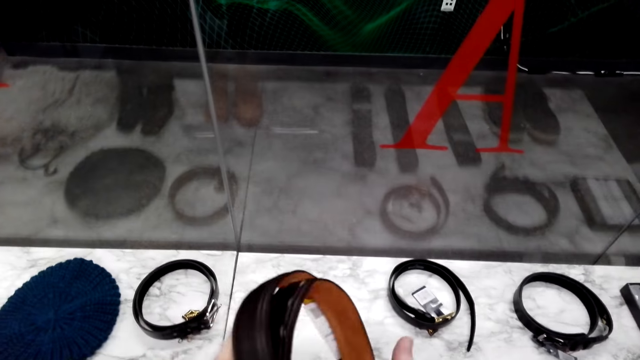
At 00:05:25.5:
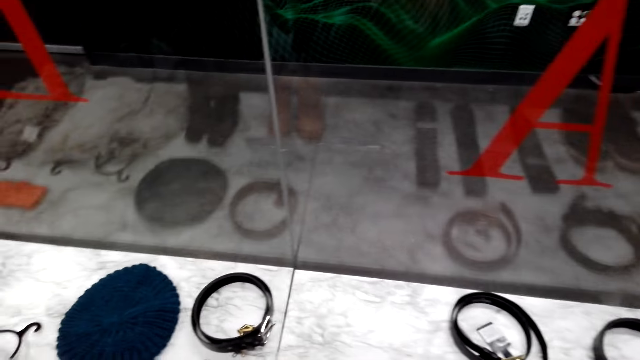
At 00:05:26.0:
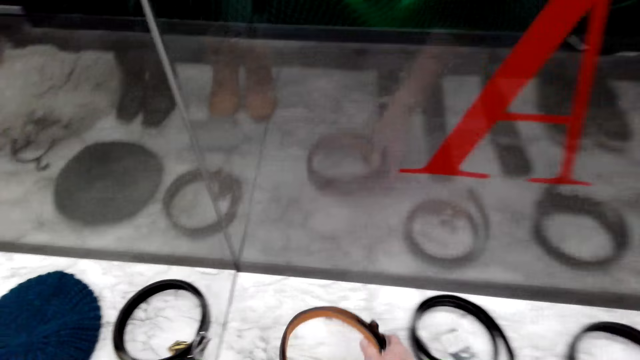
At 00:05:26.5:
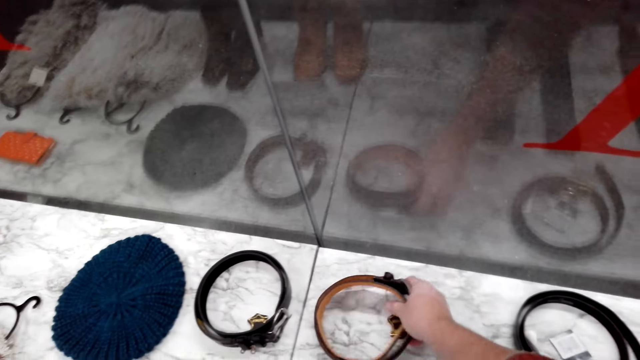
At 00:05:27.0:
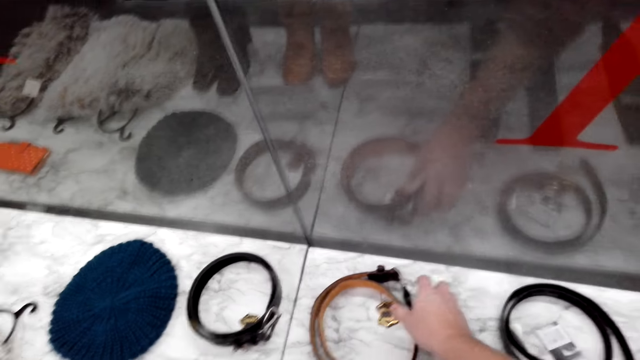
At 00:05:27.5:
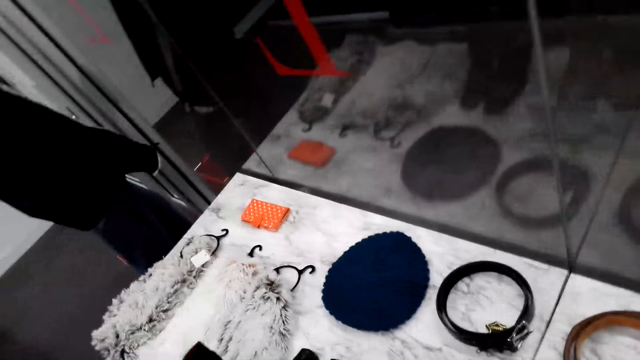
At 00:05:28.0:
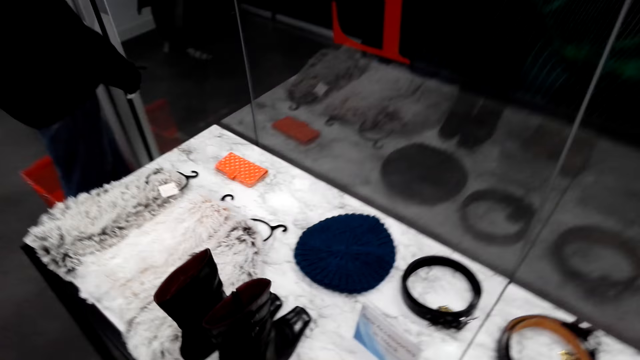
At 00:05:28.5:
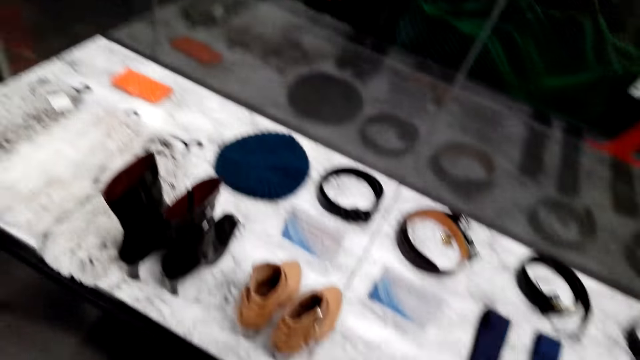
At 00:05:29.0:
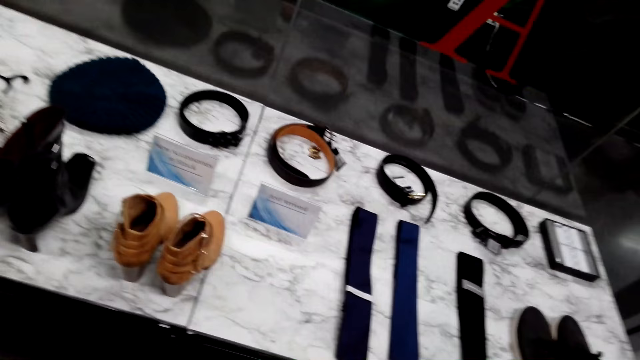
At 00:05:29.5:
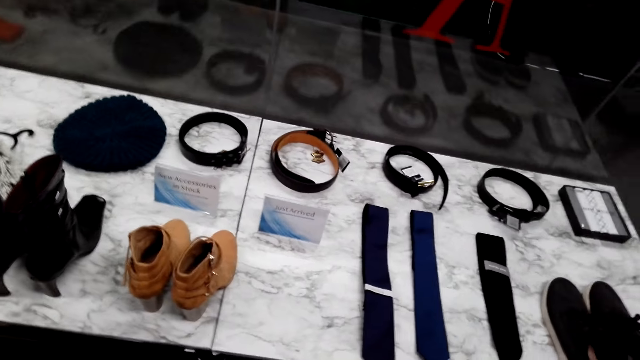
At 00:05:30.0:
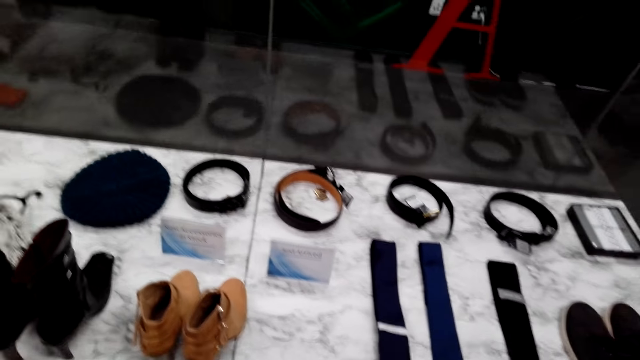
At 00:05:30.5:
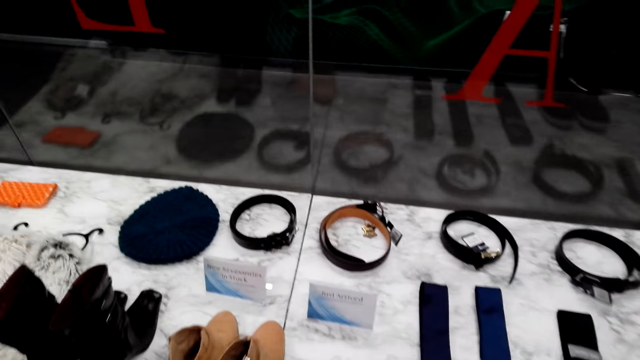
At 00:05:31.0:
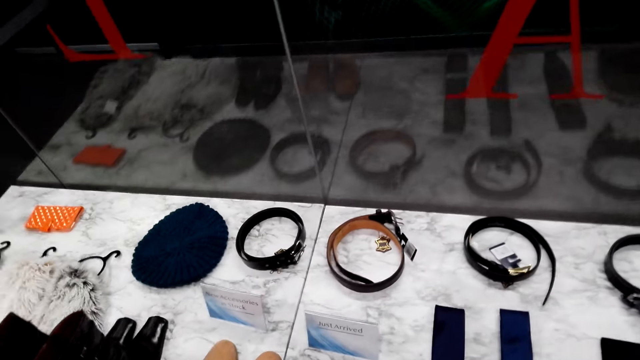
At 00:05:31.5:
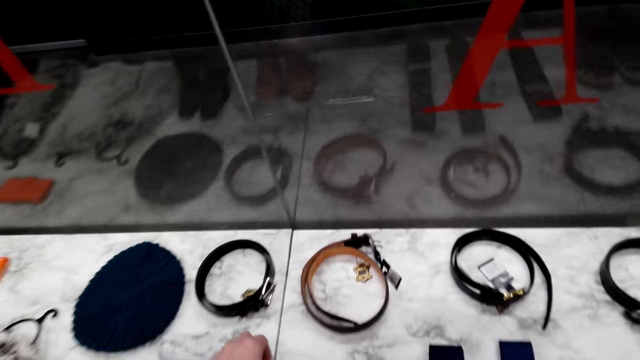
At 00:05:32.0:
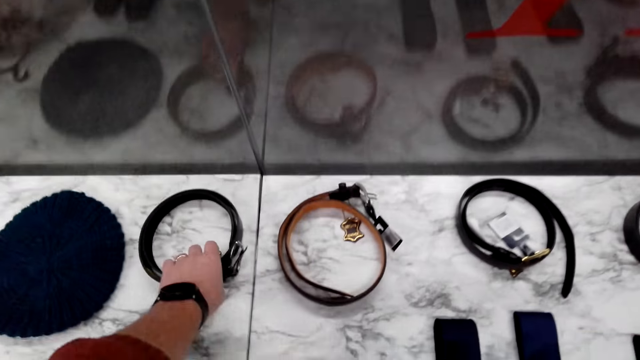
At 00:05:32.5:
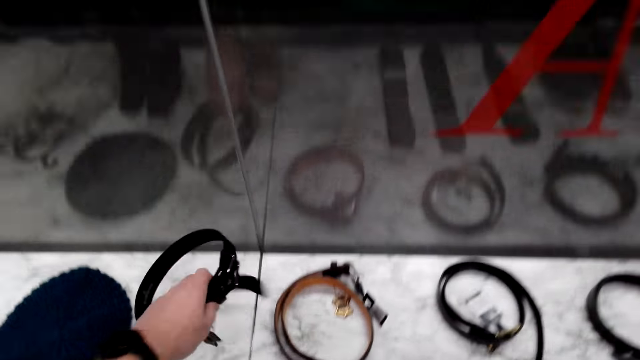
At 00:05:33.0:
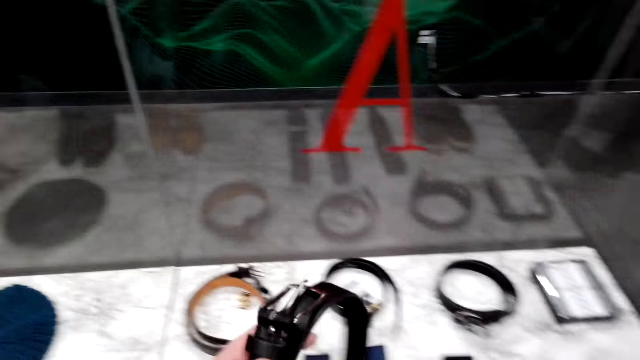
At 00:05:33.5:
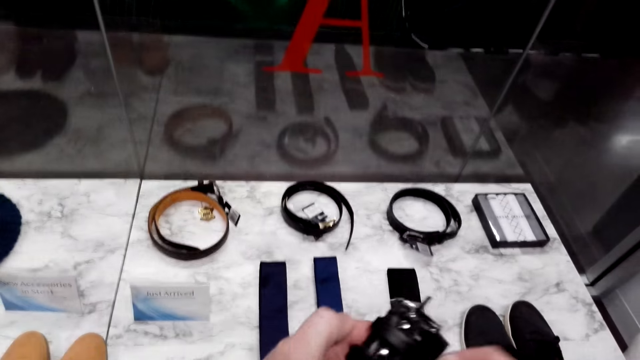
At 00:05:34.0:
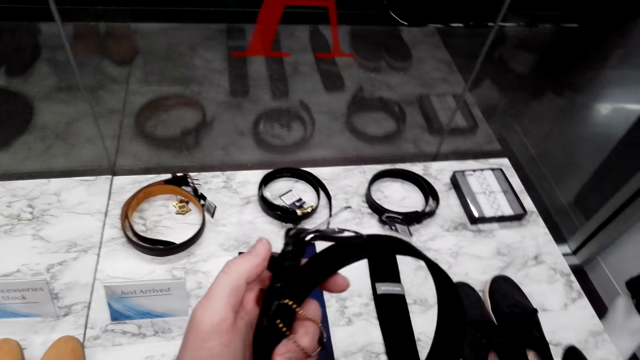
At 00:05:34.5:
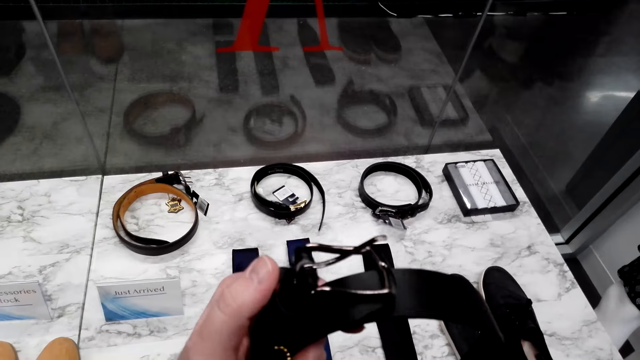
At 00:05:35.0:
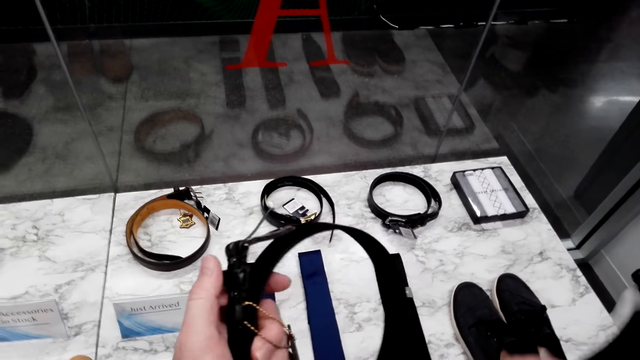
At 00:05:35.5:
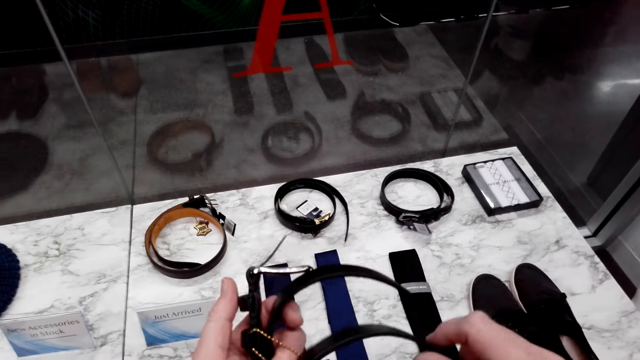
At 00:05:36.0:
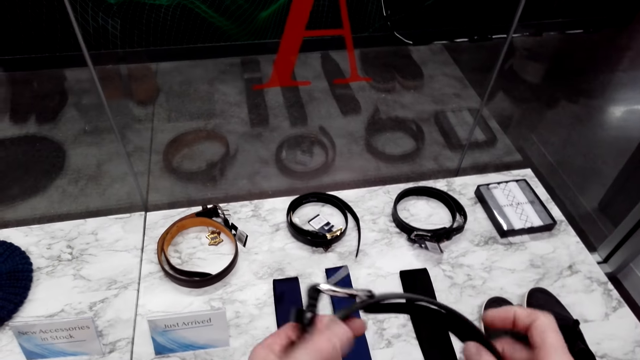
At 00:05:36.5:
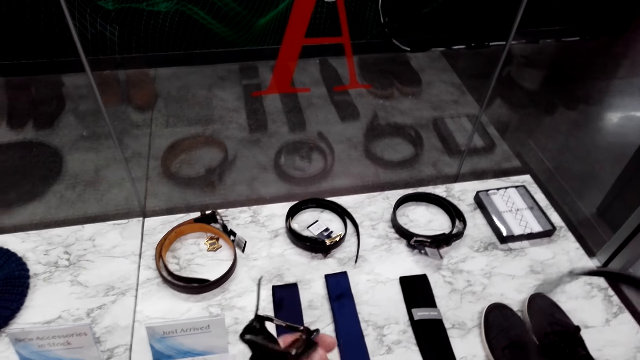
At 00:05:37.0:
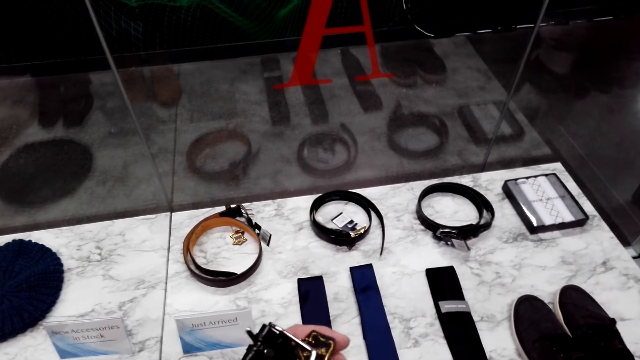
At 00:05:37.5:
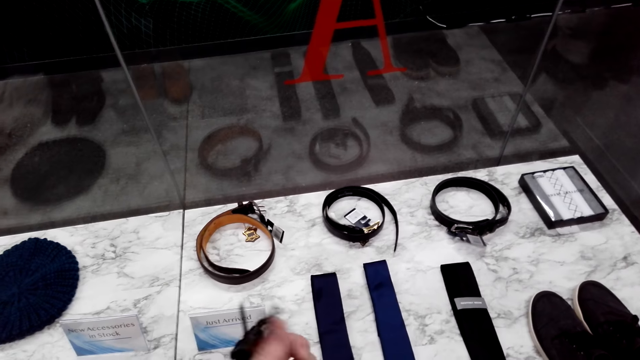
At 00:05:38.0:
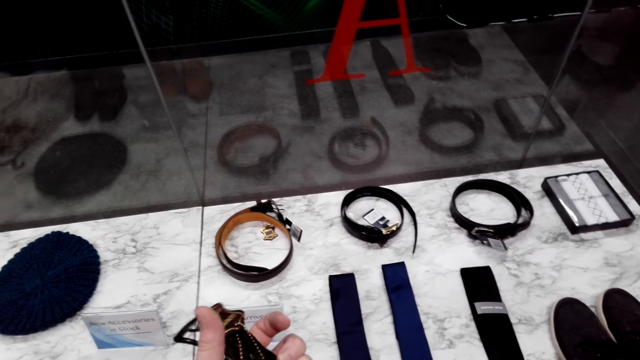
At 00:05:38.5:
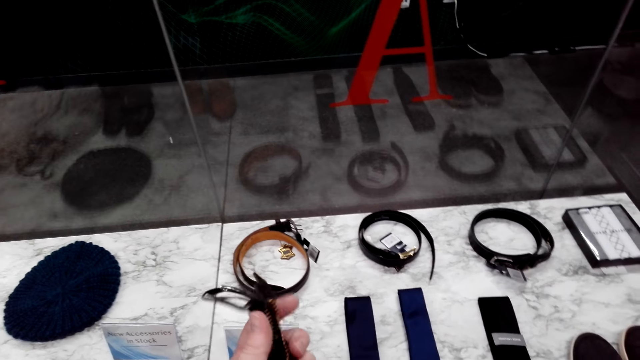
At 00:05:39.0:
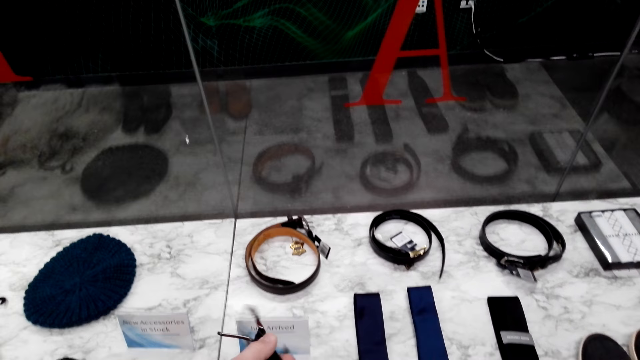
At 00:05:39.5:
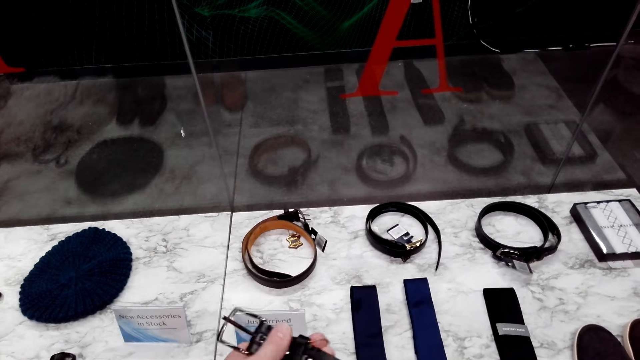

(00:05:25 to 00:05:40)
The camera wearer puts down the belt on the display cabinet. He looks around. He makes a step. He holds the belt. He picks up the belt from the display cabinet. He stretches the belt on his hand.

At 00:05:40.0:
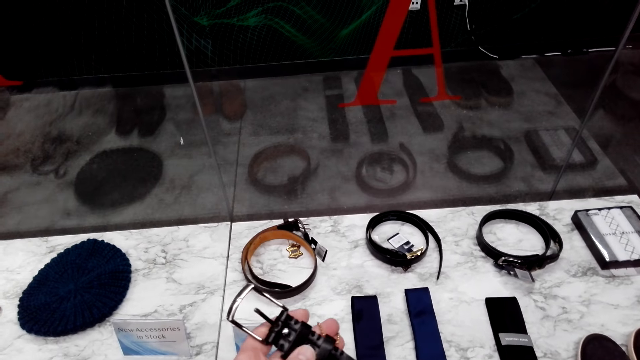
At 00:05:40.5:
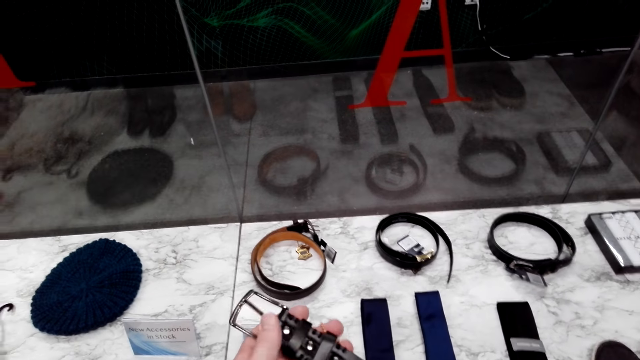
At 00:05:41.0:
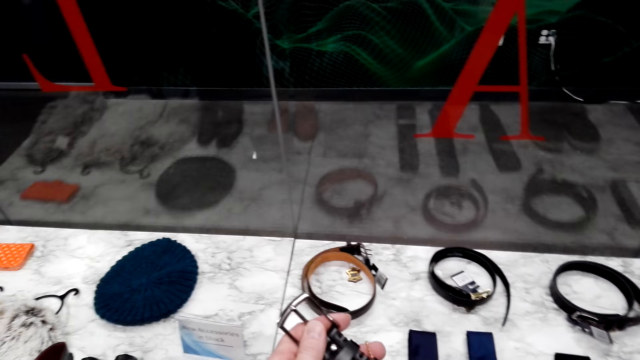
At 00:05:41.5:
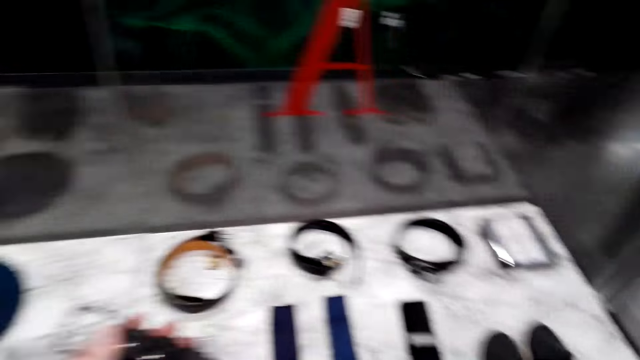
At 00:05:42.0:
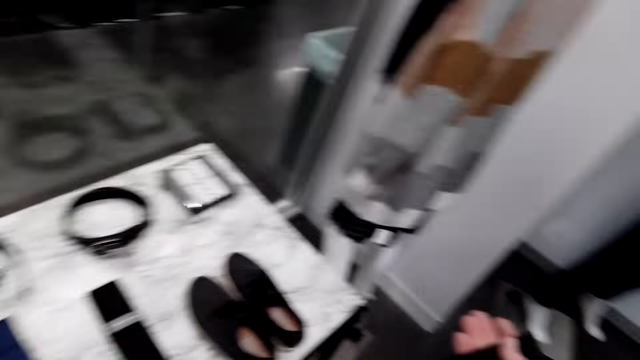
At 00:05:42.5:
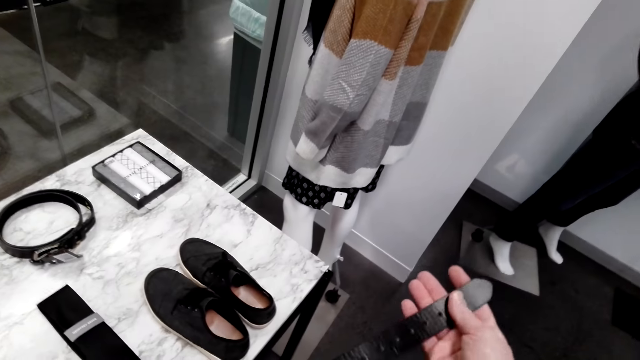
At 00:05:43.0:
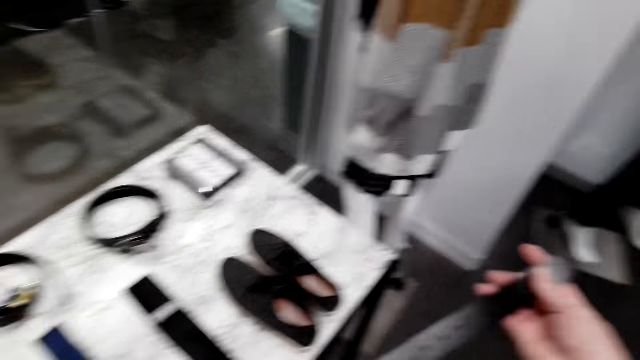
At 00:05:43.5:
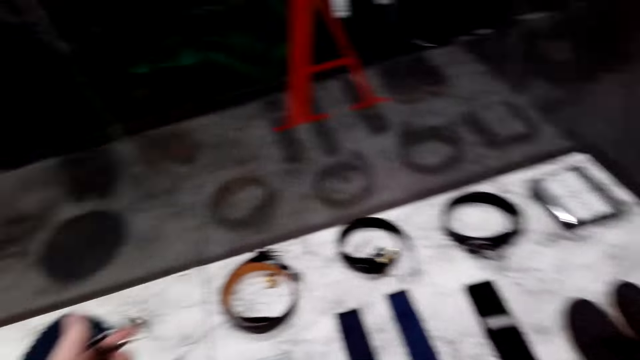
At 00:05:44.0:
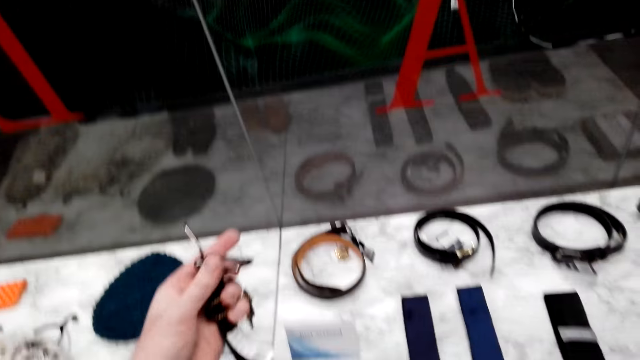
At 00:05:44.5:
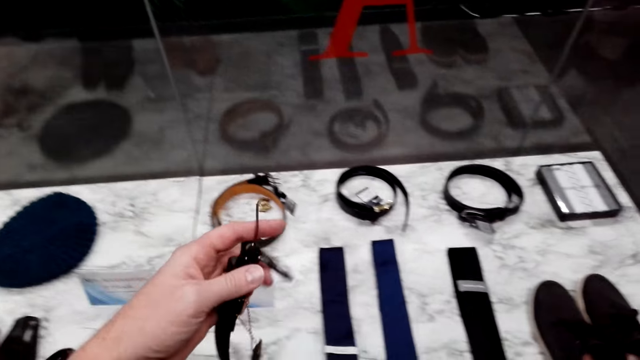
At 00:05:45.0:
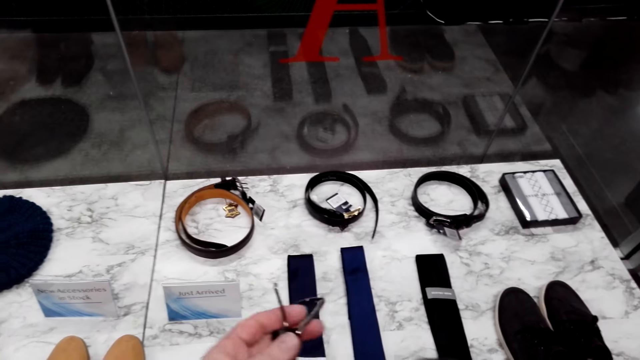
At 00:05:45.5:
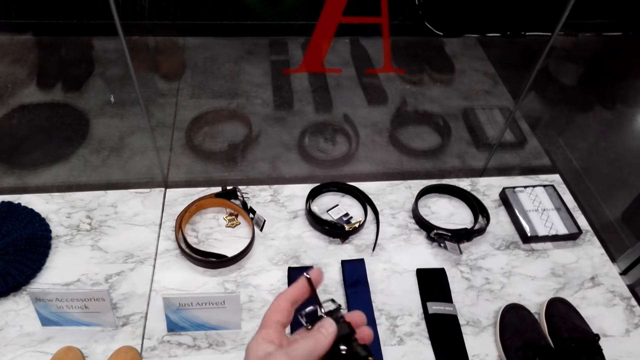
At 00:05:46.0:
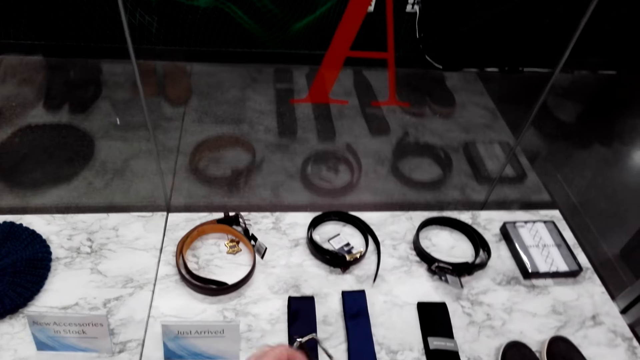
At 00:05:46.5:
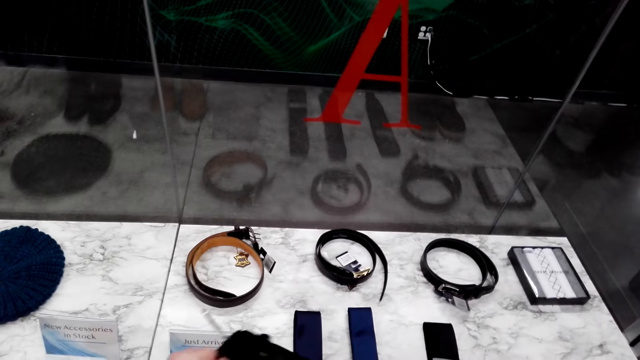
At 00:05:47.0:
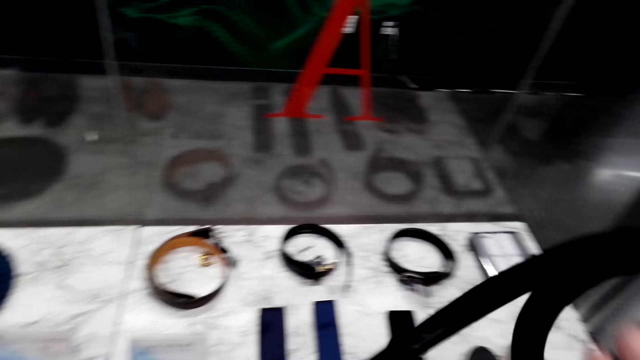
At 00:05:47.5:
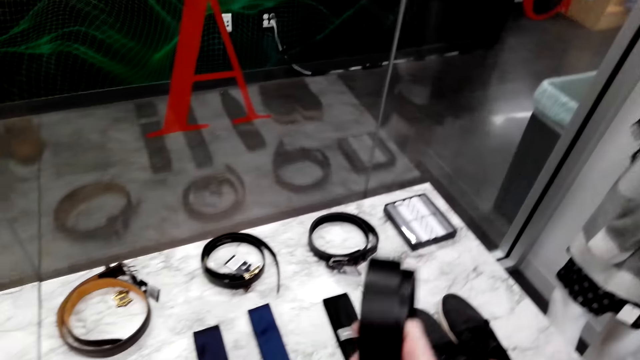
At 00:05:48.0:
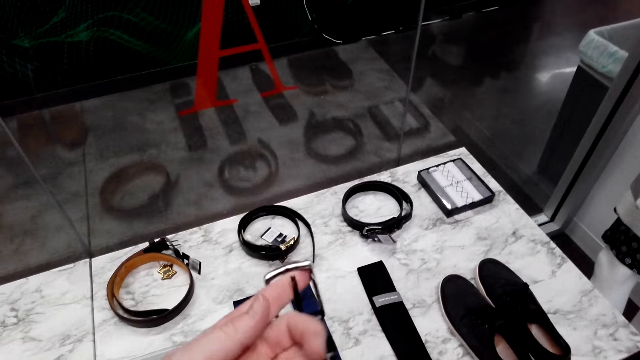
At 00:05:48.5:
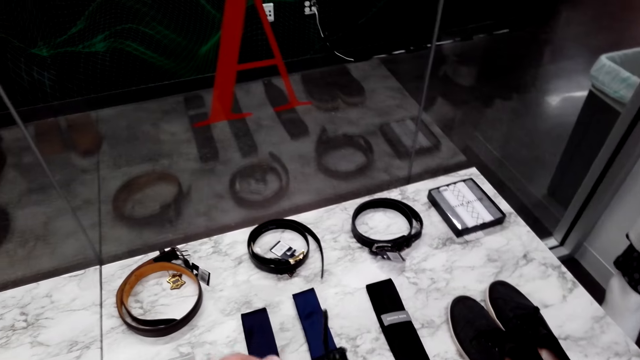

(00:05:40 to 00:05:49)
The camera wearer folds the belt on his hand.
